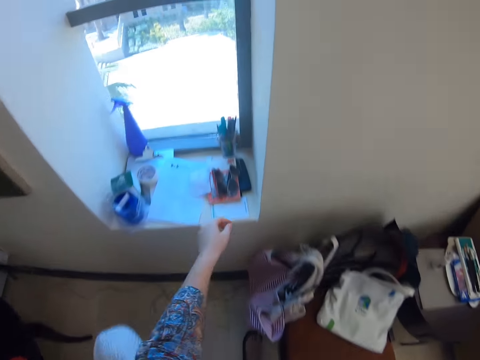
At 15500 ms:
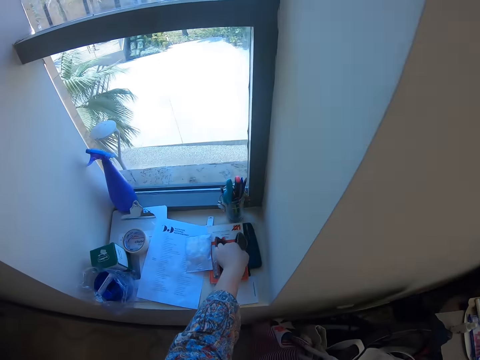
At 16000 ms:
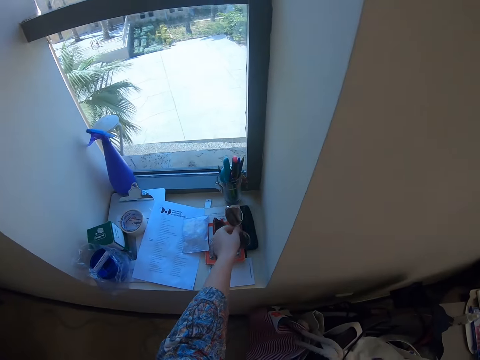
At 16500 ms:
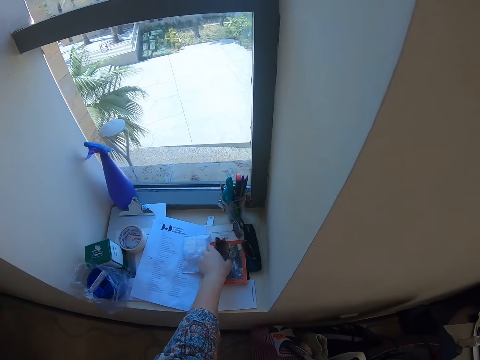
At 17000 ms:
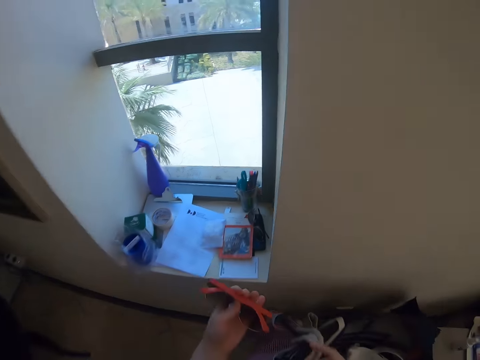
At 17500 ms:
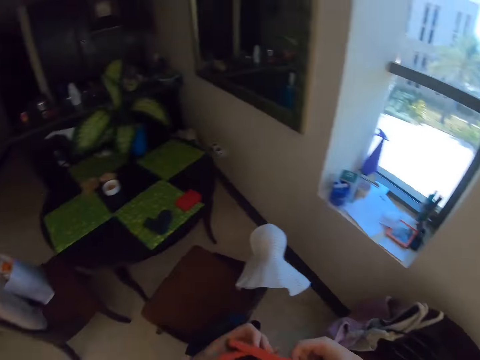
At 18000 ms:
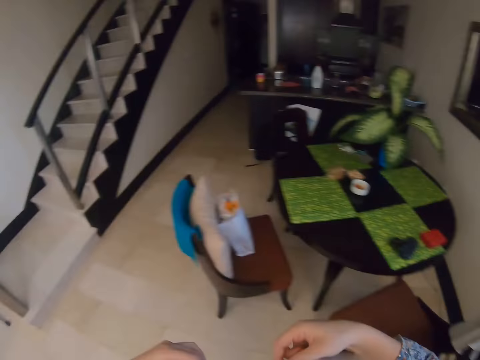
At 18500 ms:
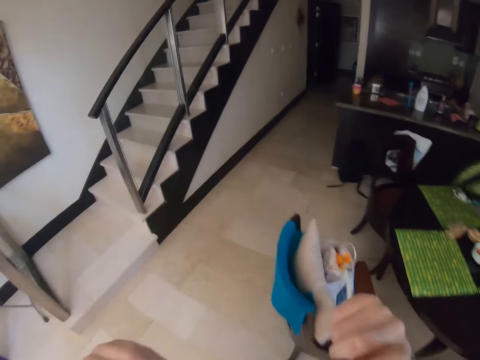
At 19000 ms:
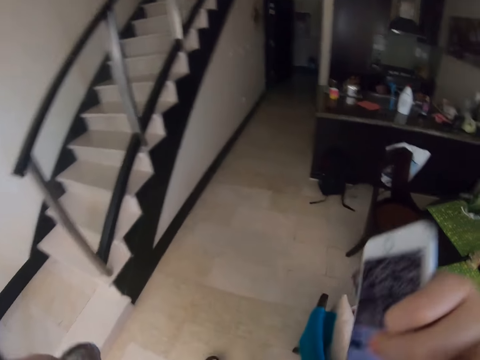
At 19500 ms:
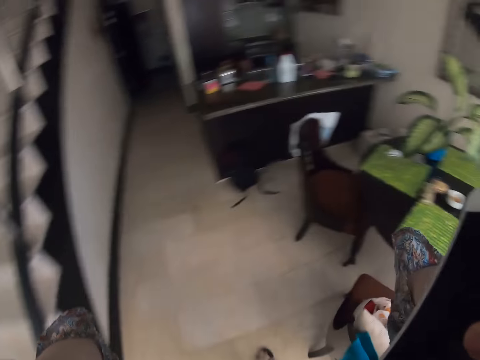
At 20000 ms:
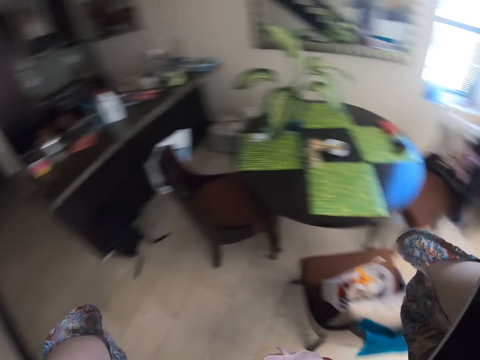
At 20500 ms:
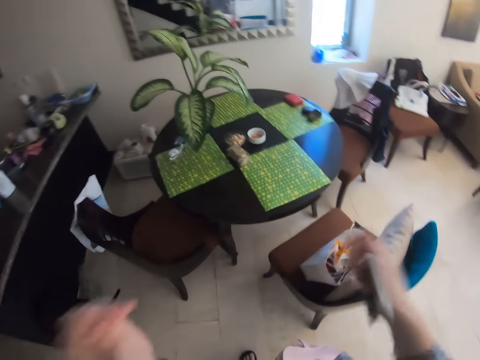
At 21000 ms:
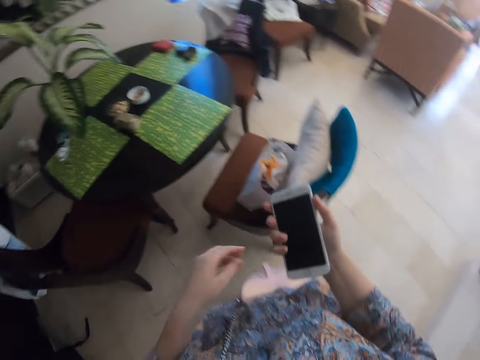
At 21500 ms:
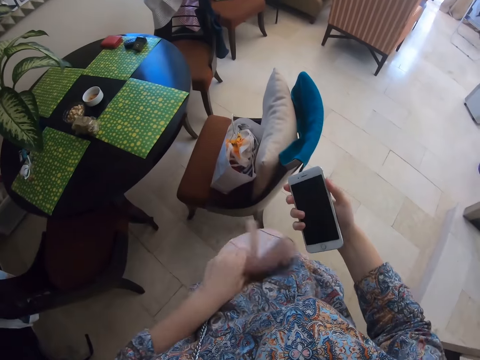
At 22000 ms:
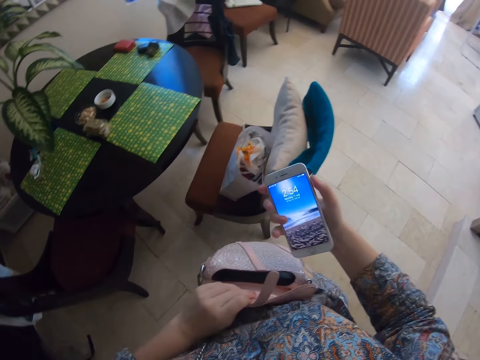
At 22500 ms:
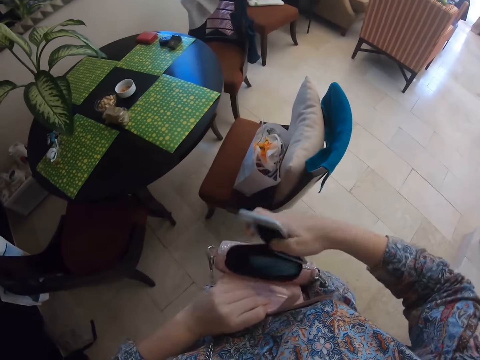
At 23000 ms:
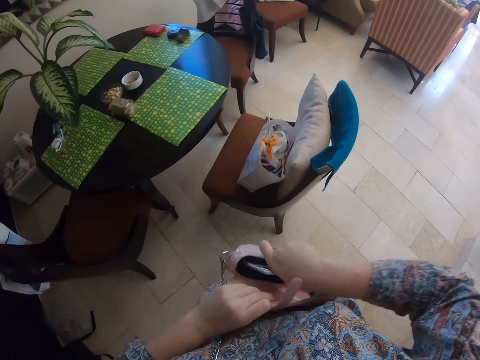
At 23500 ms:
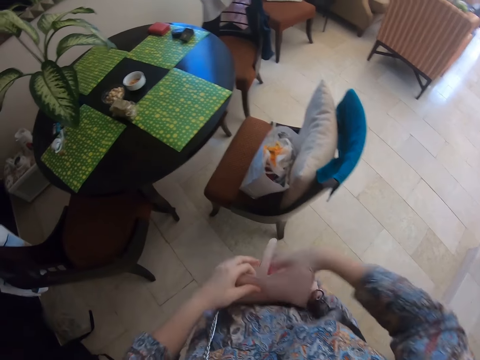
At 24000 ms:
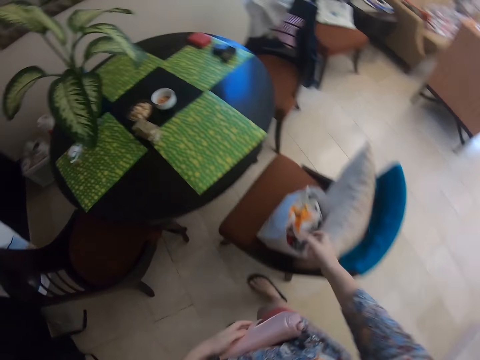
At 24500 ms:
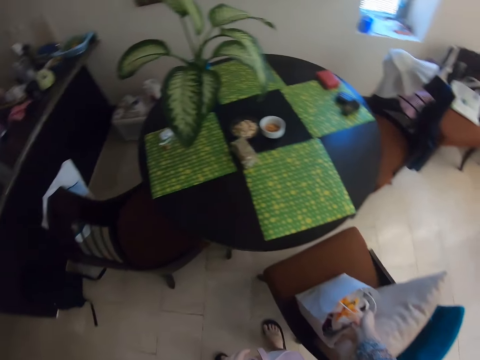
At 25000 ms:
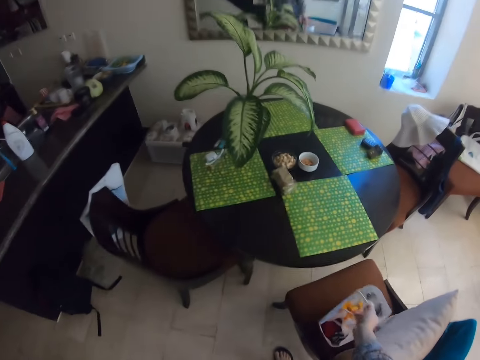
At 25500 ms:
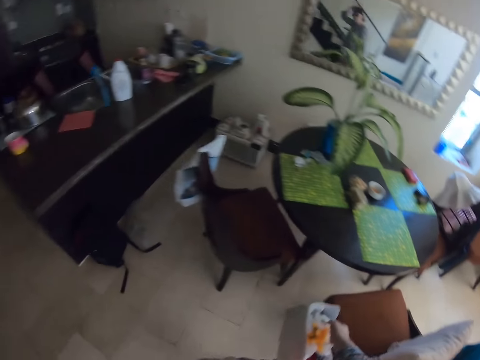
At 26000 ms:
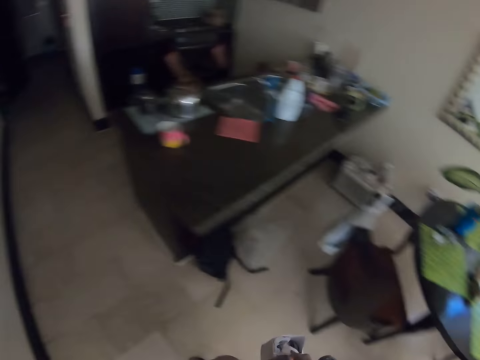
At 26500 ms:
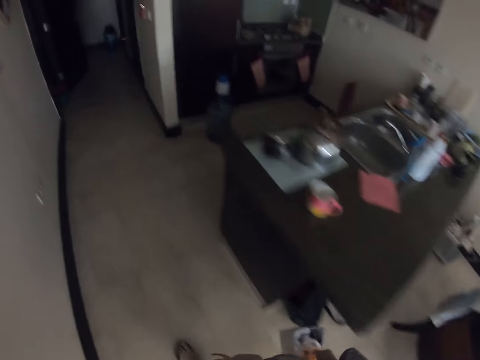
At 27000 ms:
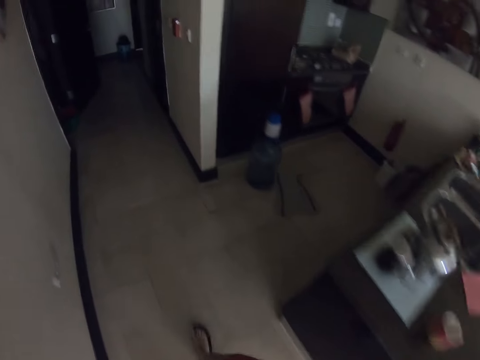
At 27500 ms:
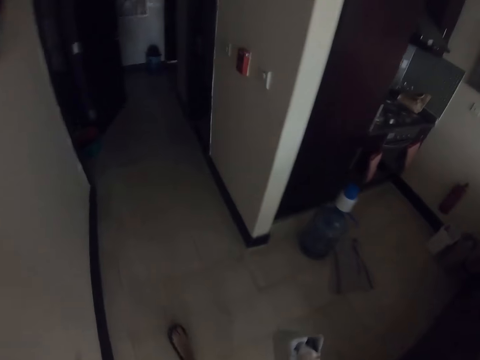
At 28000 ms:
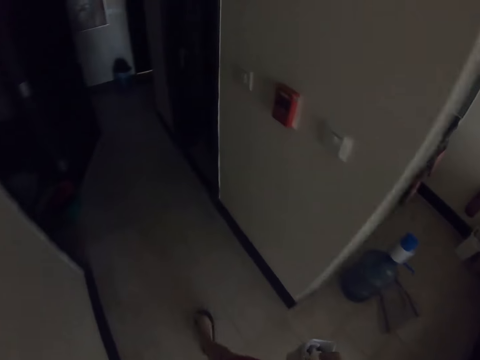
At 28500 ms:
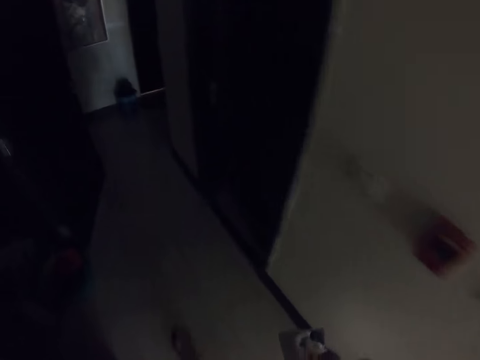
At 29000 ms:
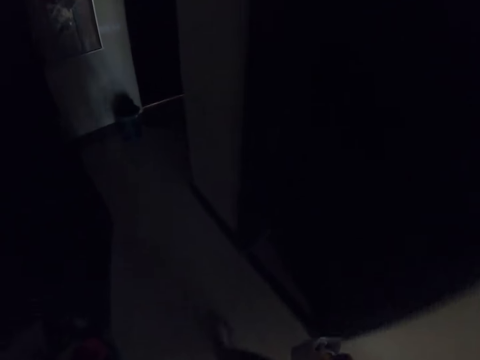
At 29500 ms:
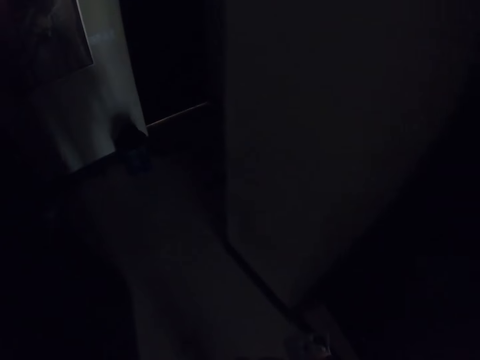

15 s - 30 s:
The camera wearer picks sun glasses by the window. They put on the sun glasses. They open a bag and put a phone in the bag. They pick a shopping bag from the chair. They walk in the house.

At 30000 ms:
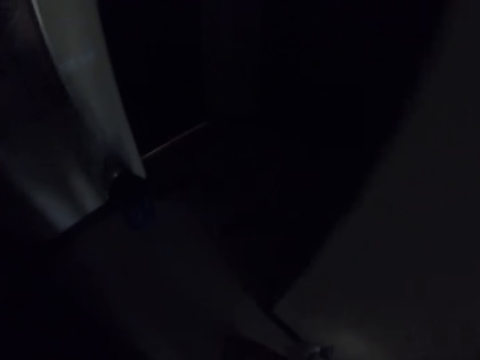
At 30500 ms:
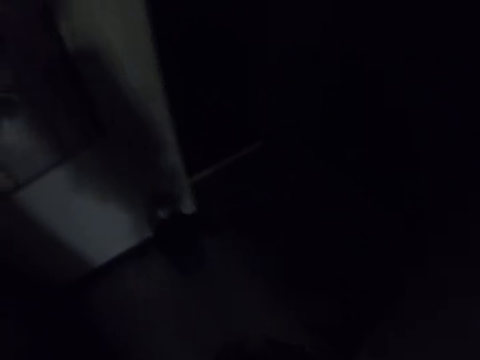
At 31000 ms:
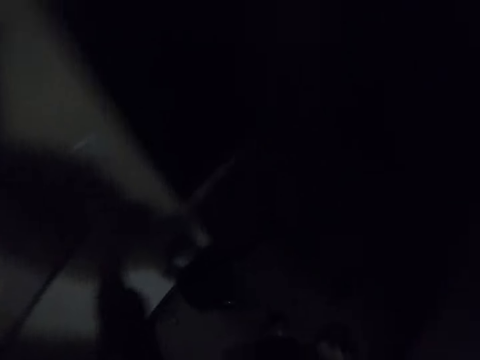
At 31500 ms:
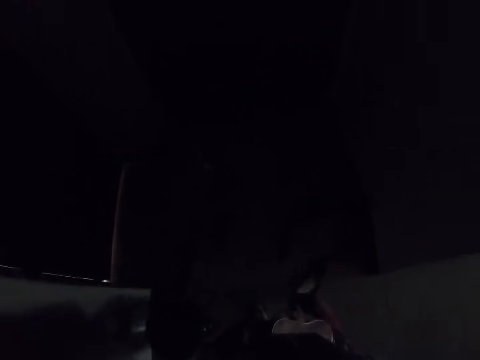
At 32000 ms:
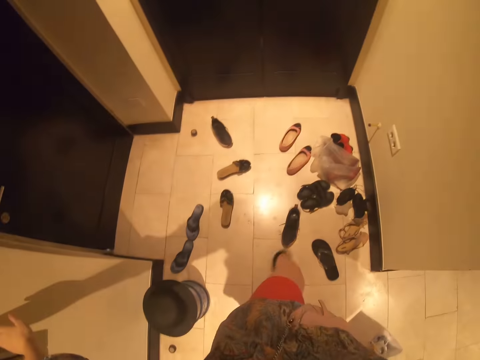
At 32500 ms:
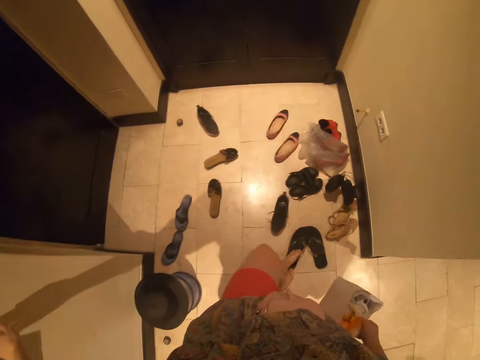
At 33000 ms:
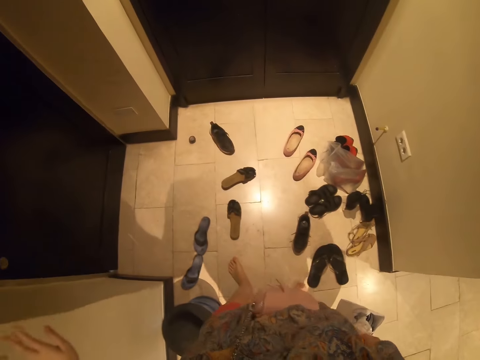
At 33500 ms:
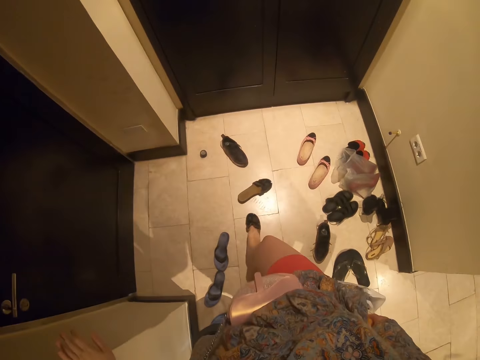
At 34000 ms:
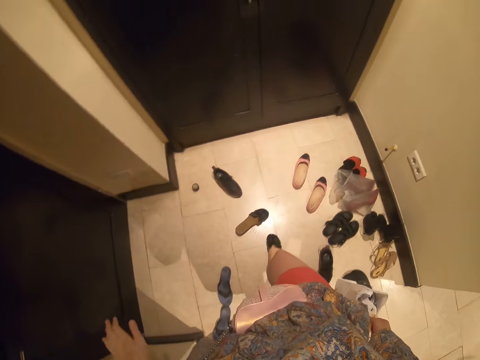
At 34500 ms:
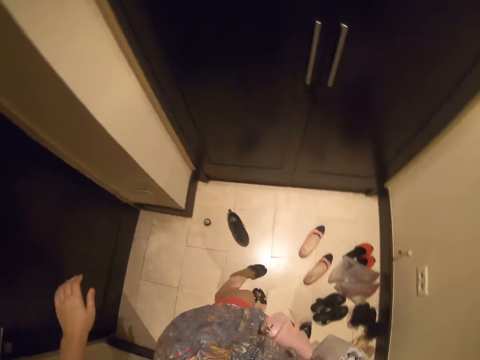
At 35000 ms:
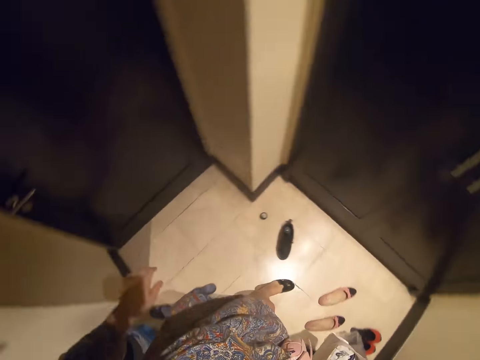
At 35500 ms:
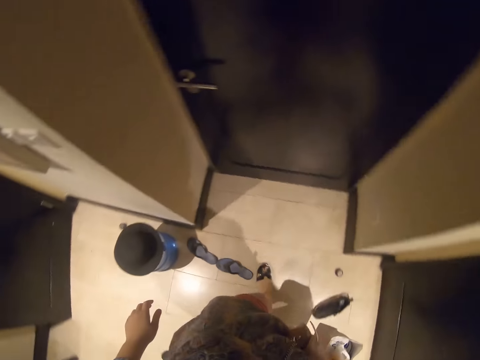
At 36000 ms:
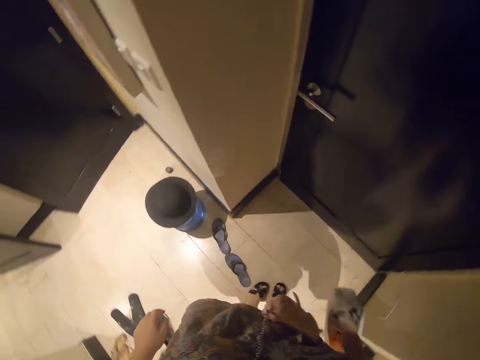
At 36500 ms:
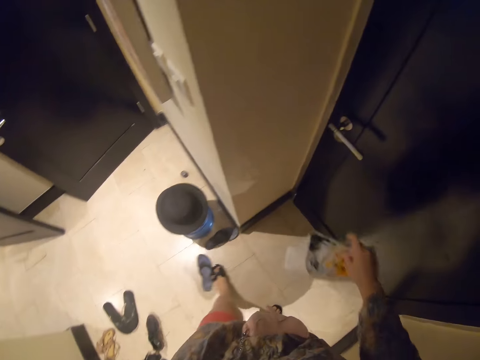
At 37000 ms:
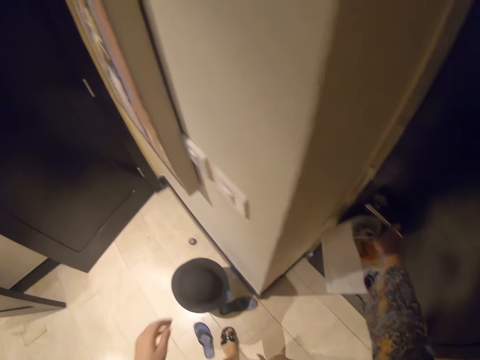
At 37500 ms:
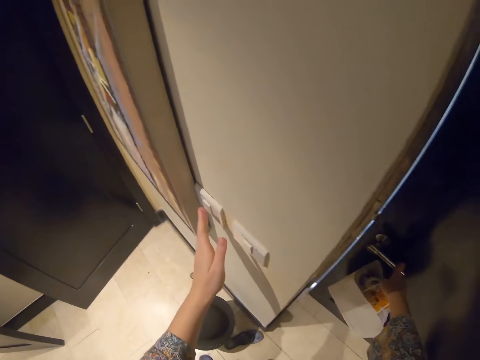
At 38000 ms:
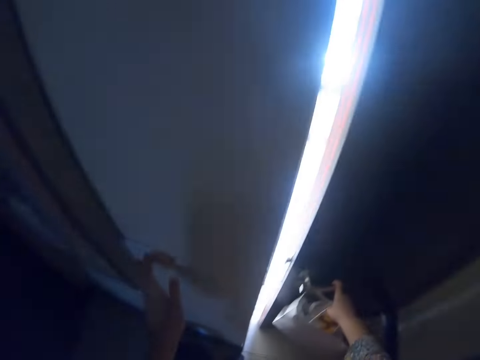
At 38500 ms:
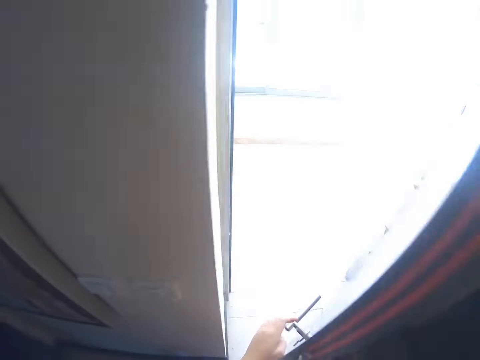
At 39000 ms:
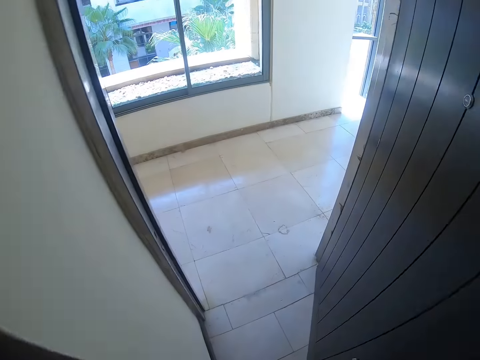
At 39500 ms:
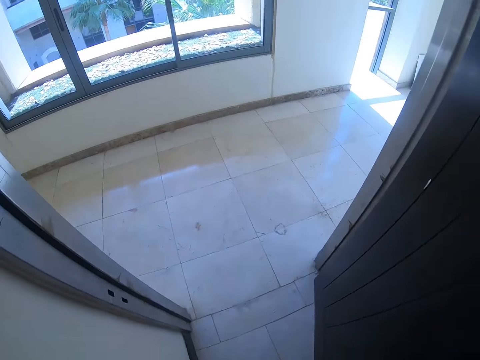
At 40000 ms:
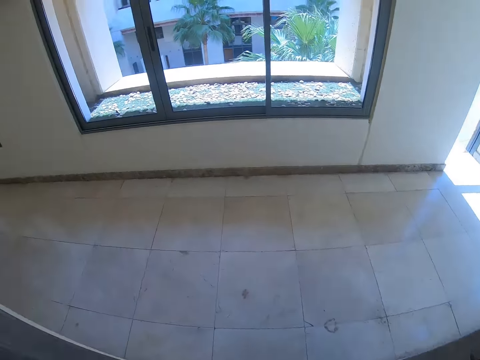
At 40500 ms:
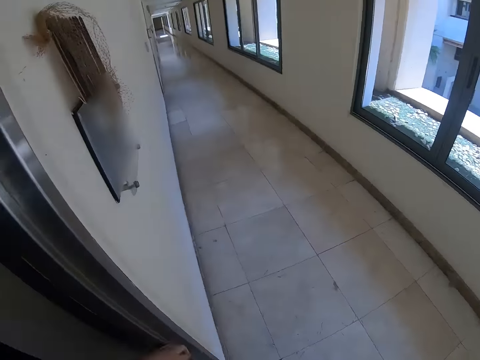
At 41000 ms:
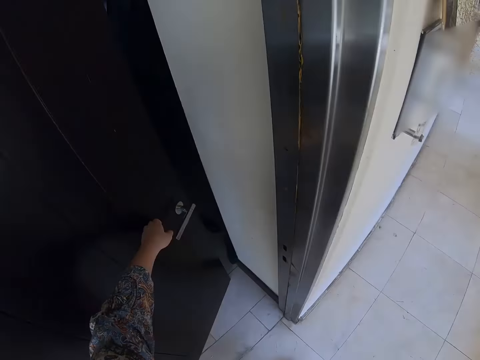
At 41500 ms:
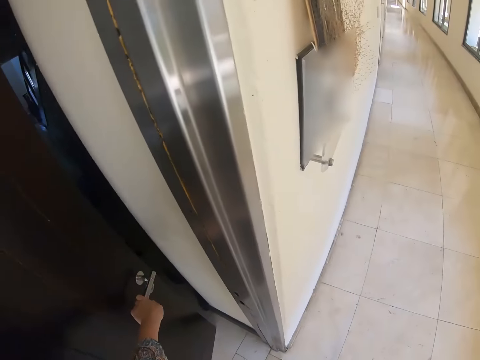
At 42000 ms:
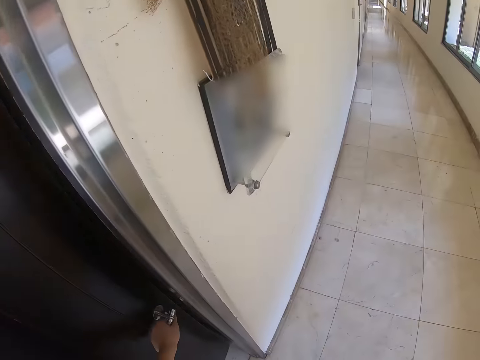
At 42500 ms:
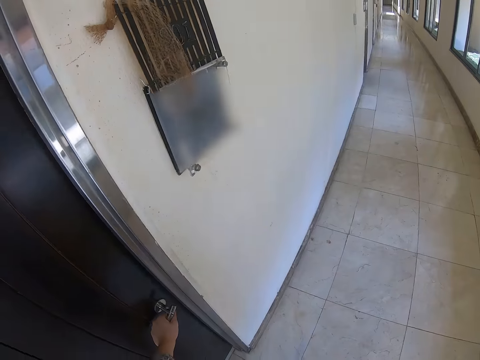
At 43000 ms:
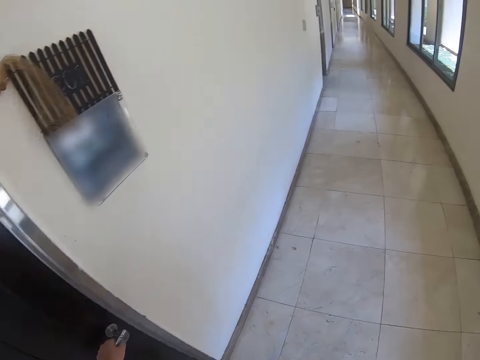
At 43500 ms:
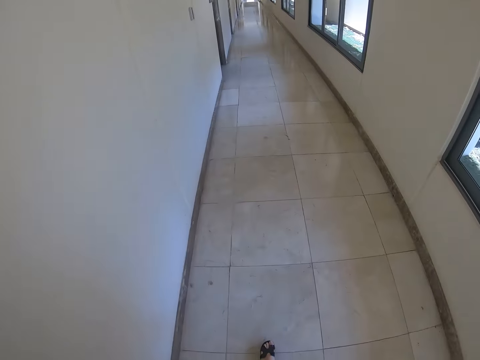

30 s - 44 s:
The camera wearer turns on the light. They remove the sandals. They put on slip-ons. They open the door and switch off the light. They lock the door. They close the door.
